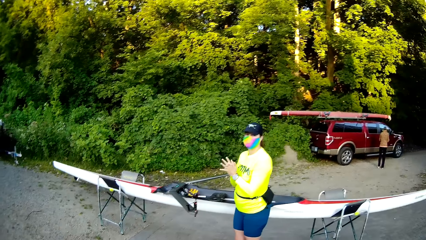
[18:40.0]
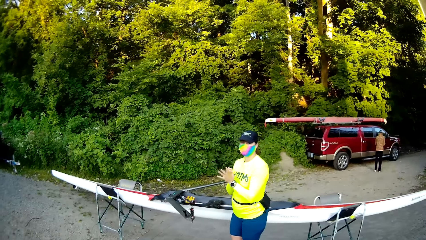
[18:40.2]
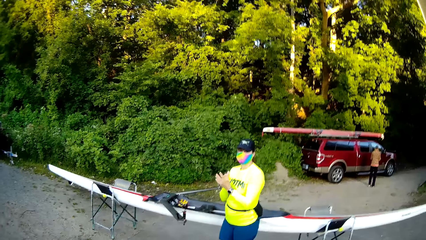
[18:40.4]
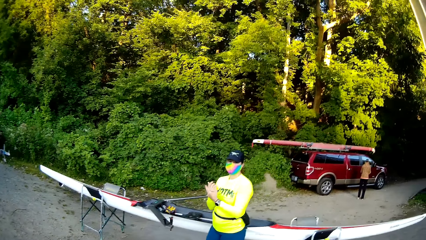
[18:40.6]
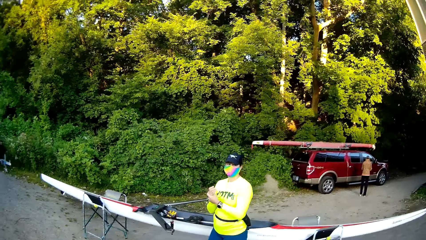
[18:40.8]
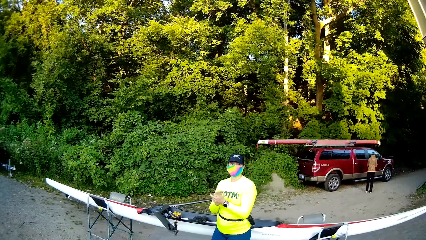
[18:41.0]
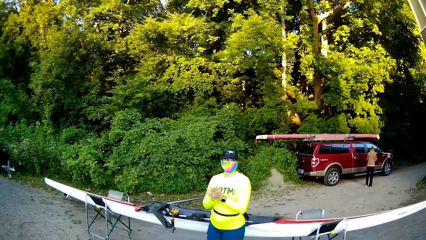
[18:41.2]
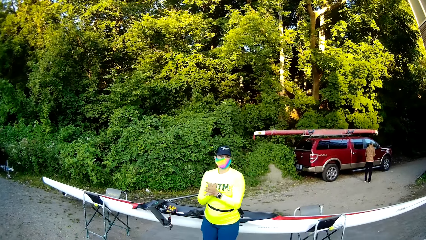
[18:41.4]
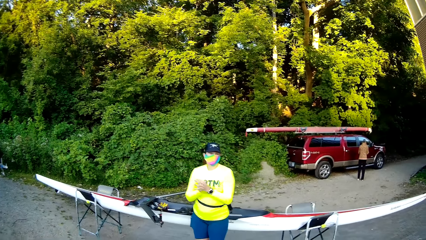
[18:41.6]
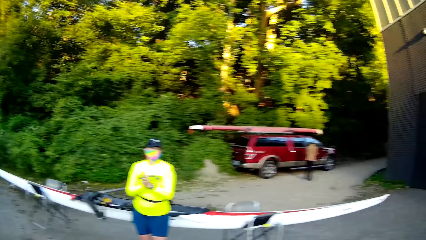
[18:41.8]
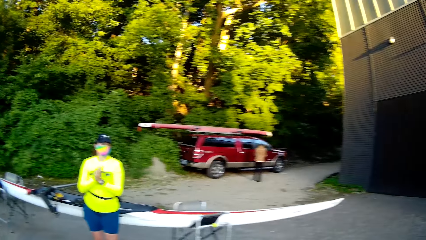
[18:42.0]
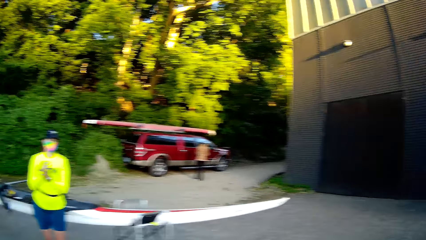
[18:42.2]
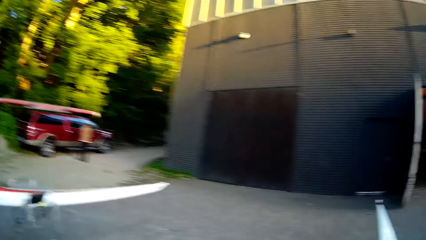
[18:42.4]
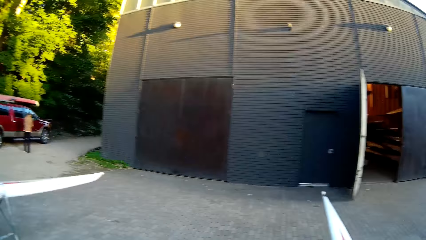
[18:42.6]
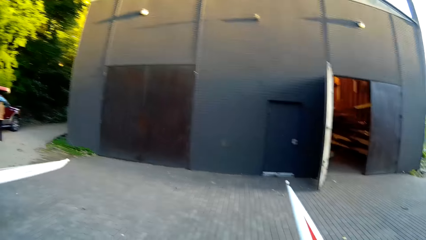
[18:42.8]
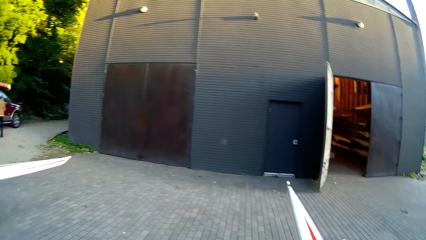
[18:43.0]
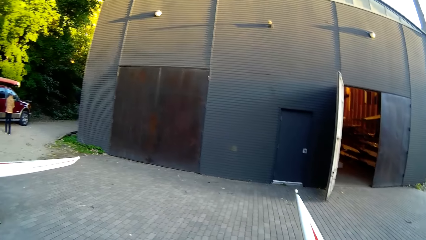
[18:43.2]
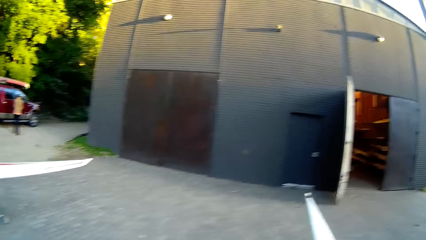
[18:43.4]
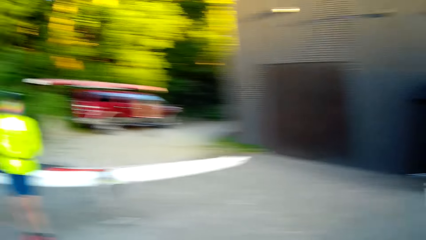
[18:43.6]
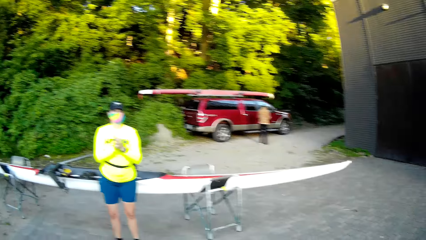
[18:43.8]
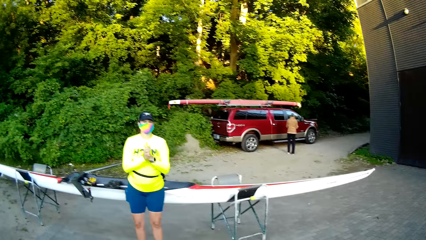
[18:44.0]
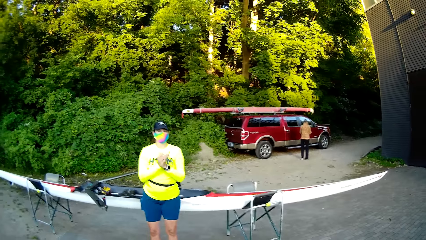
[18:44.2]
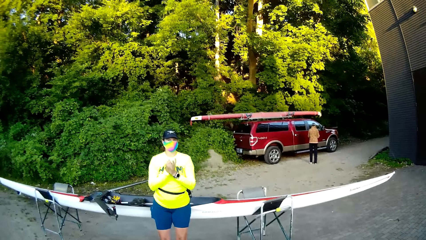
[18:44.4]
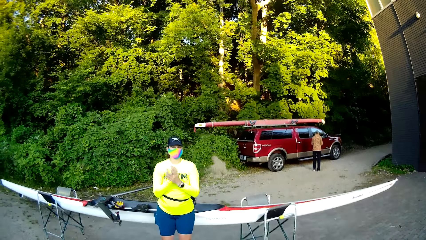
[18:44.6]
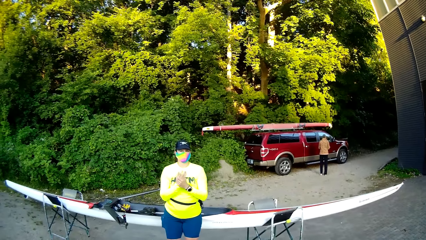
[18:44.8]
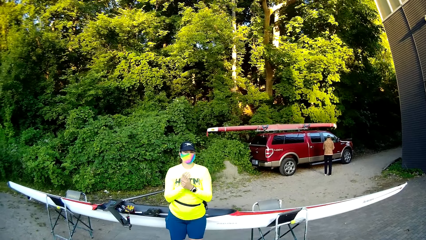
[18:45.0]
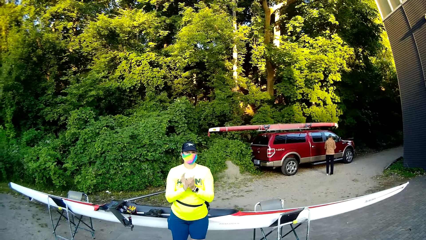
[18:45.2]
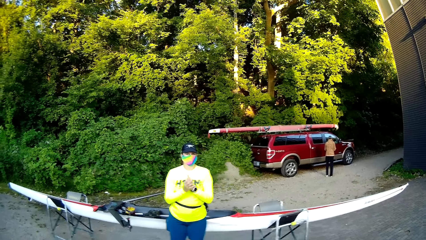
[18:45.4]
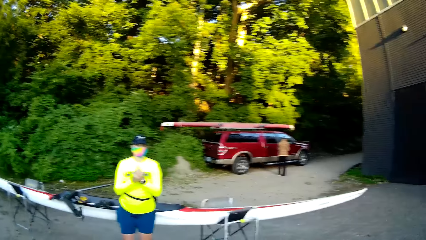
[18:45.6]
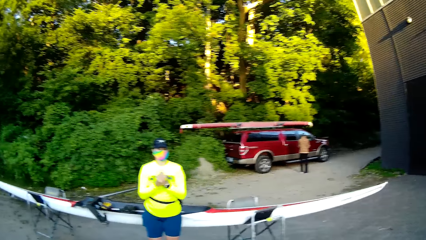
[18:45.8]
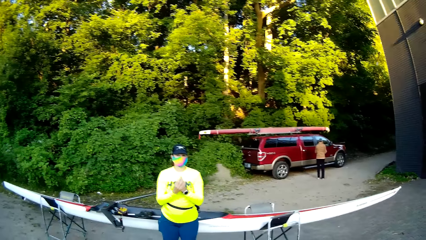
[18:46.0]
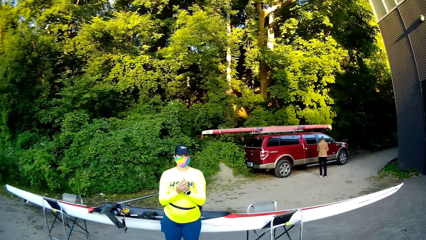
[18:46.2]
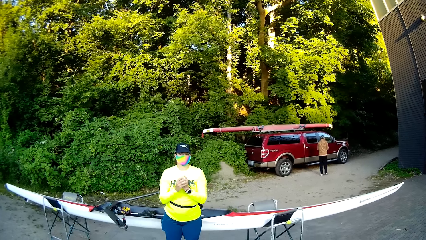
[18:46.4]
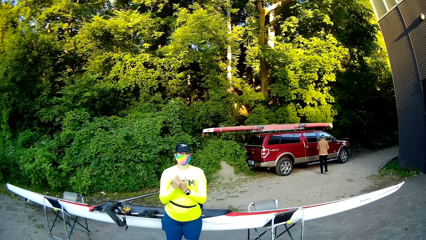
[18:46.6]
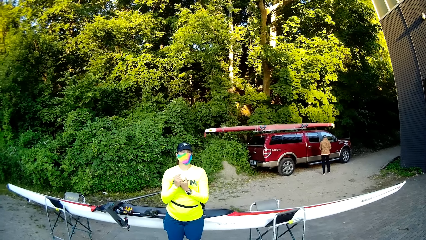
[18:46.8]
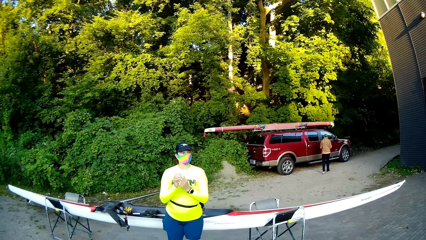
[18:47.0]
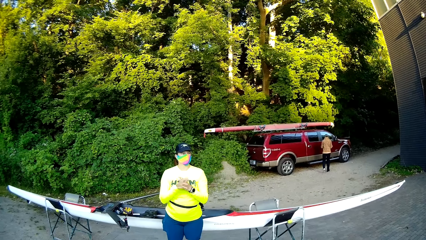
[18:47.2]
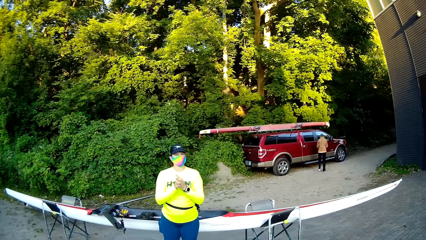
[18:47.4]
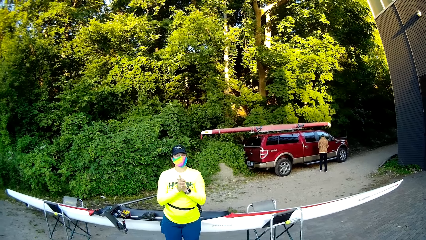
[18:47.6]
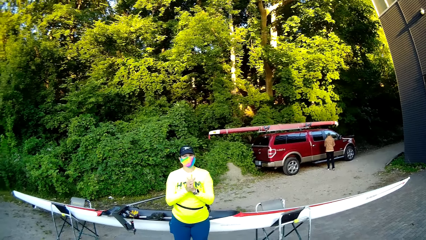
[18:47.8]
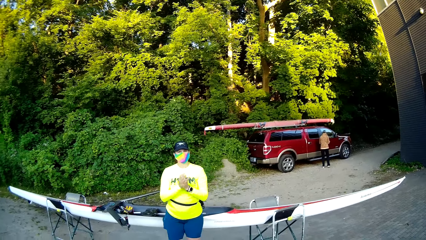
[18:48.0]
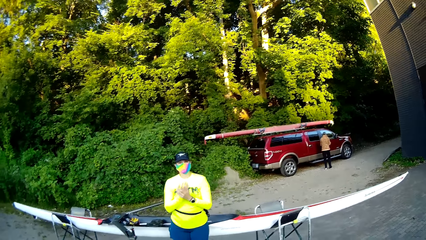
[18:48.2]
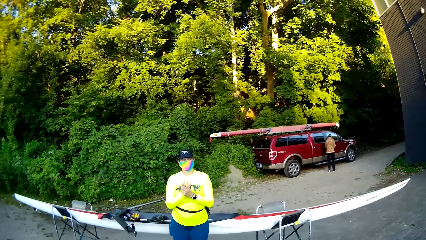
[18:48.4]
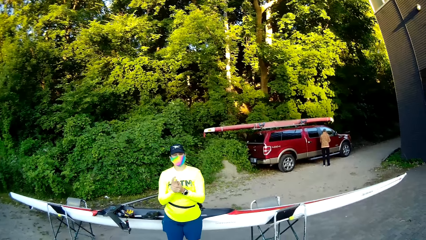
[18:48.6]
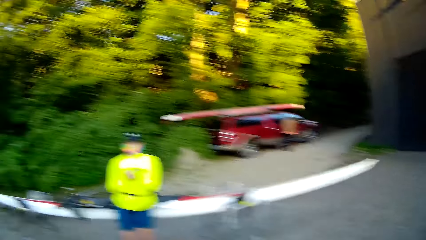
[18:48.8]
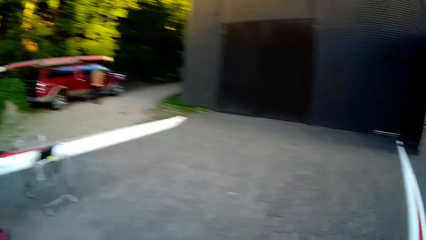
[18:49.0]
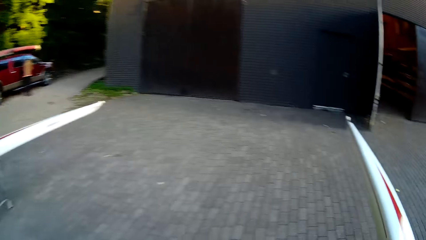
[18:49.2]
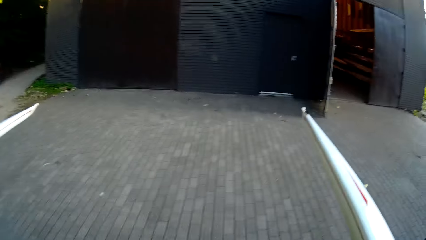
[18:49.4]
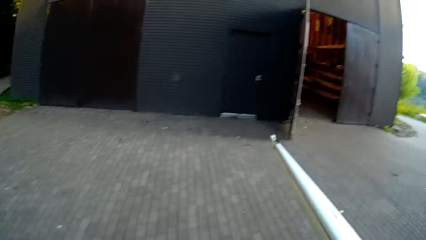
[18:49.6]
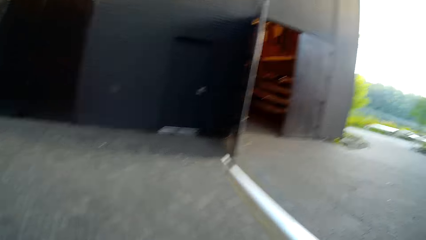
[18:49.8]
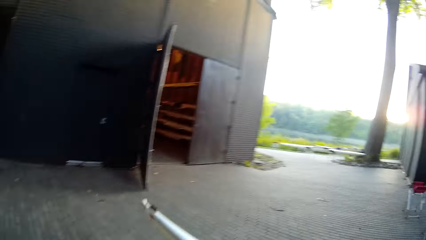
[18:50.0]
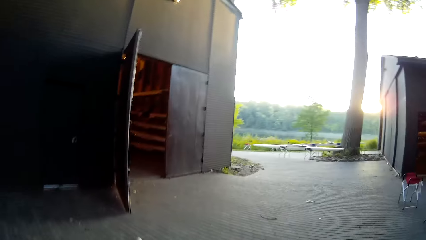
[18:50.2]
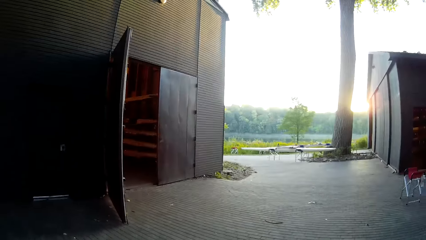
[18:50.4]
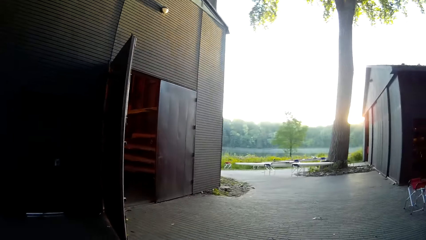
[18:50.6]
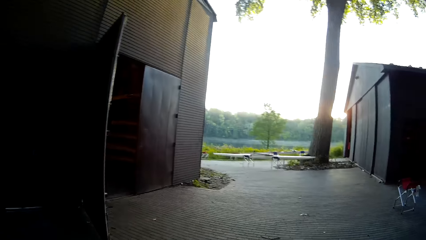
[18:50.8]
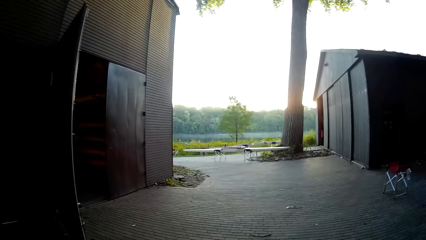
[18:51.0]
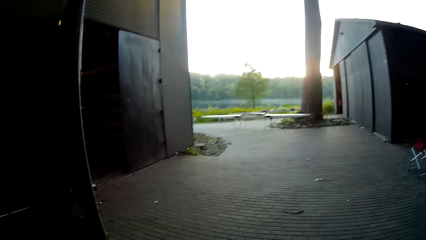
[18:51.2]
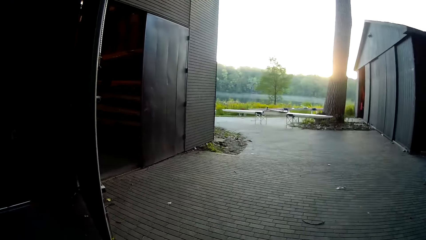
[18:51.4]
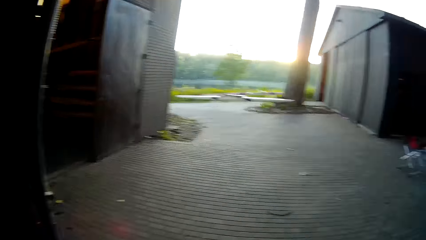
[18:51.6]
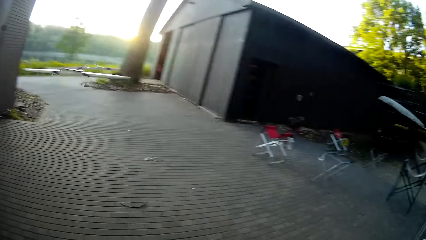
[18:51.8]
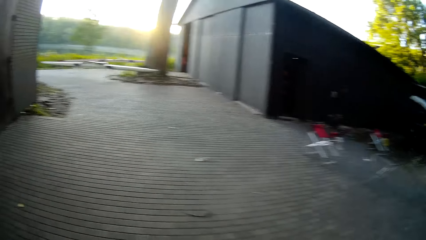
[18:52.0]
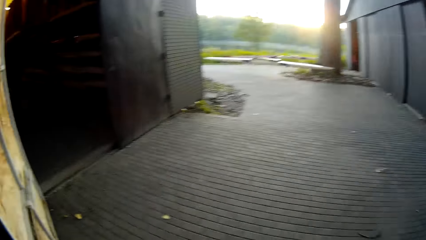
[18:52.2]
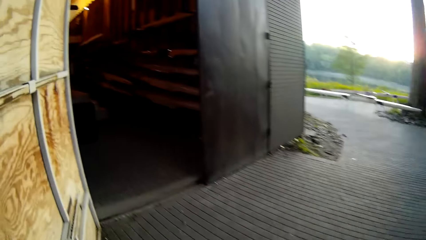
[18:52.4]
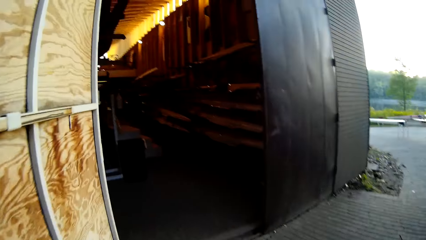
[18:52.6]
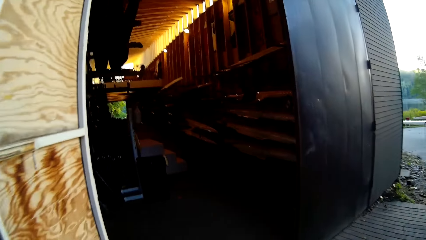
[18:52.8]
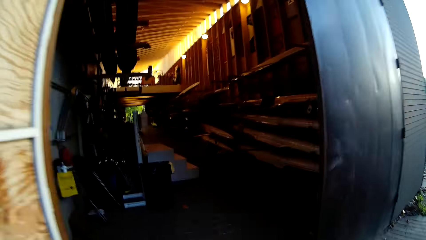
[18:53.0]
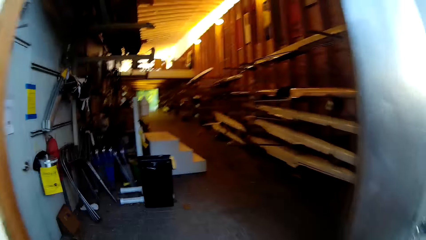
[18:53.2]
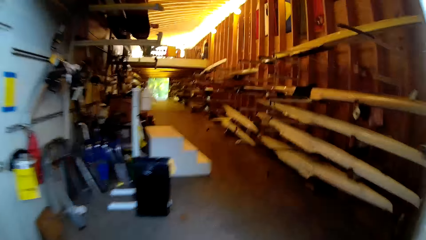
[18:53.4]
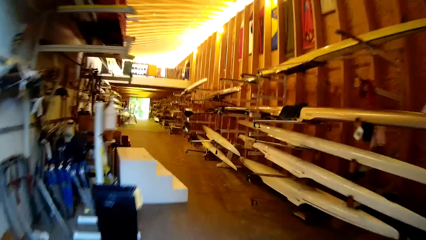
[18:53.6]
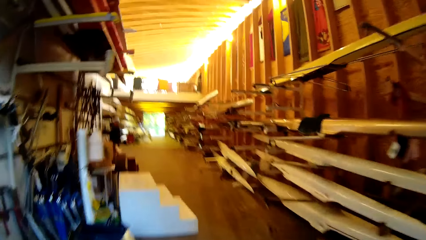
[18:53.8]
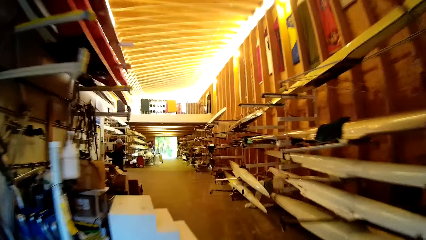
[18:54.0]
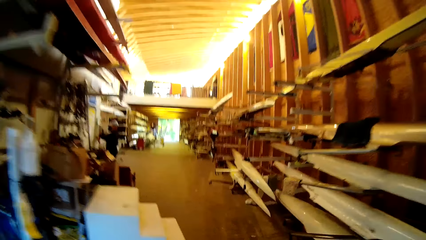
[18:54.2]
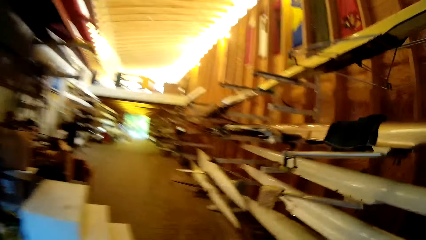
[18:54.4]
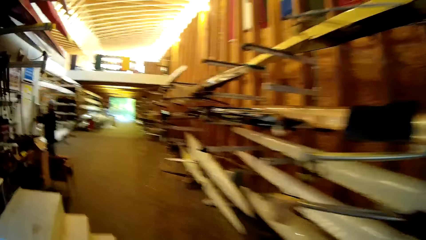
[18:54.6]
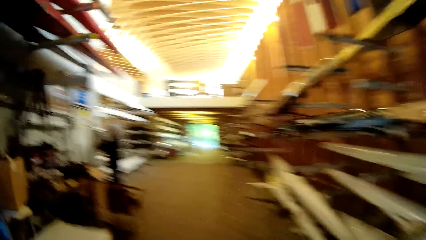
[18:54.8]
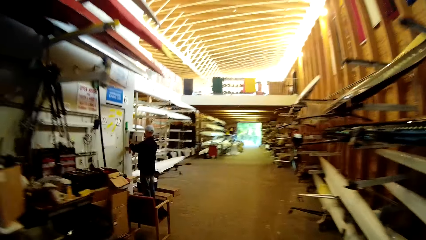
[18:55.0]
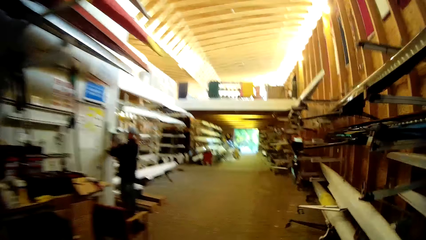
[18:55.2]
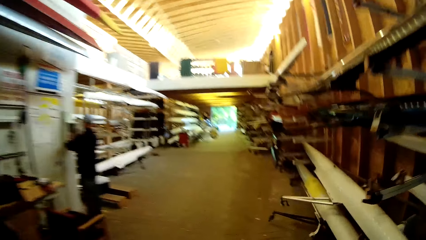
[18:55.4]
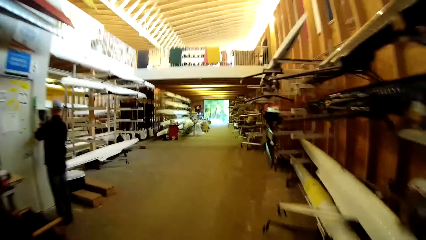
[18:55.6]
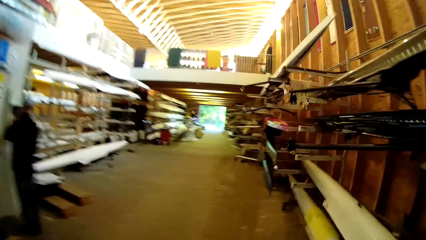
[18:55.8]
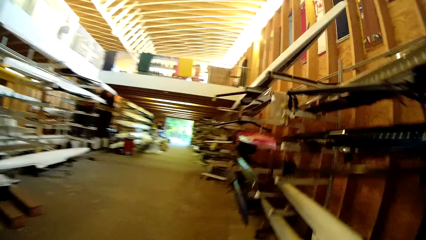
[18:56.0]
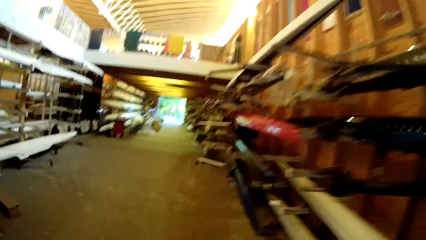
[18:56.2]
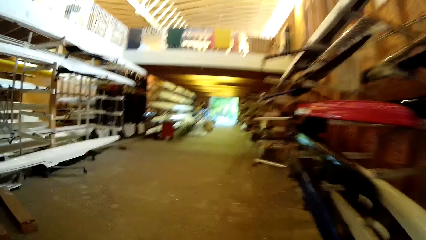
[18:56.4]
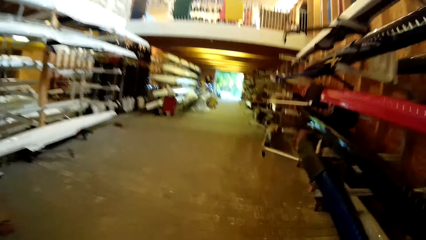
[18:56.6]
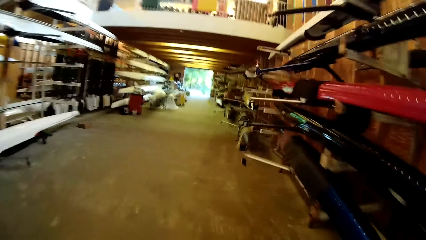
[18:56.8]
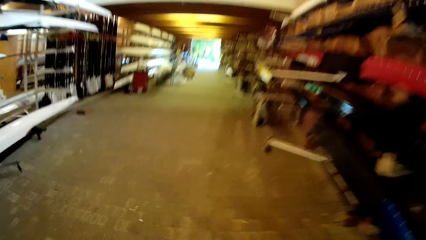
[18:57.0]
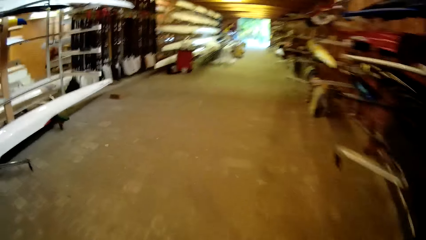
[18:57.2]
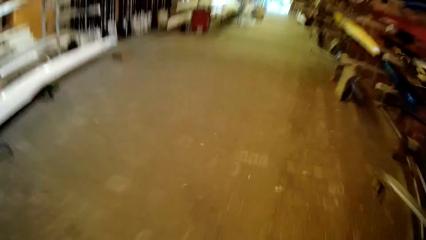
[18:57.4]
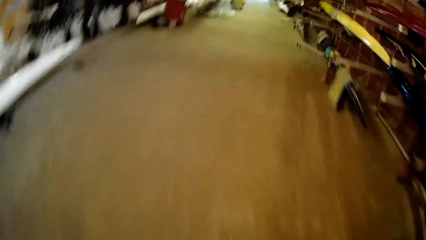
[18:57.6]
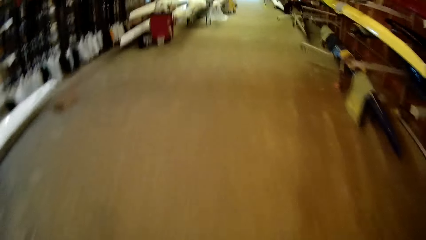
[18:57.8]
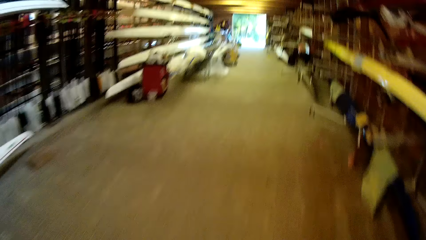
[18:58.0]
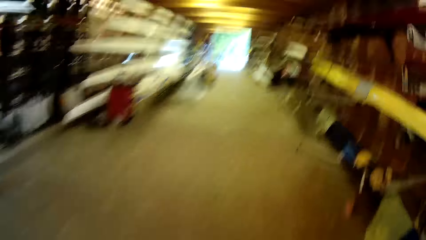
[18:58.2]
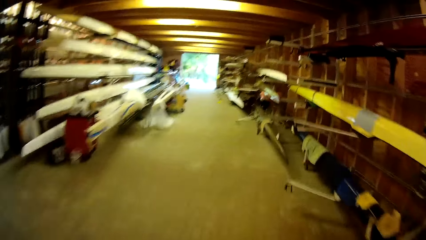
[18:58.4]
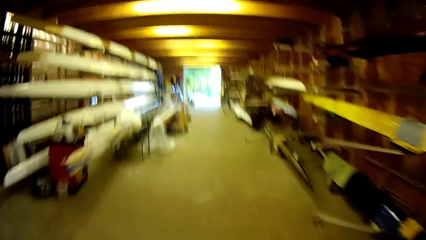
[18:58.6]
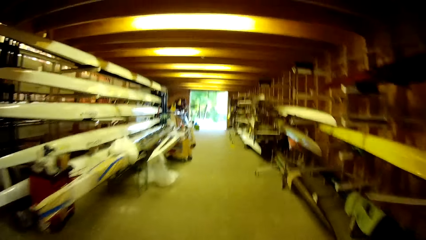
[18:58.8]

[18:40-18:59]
A woman rubs hands. The woman nods the head. The camera wearer walks on the pavement. They walk in a building.
